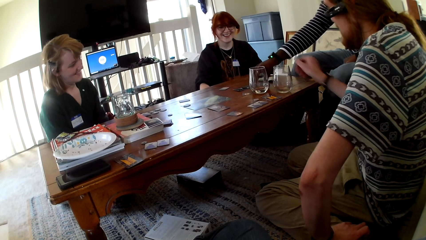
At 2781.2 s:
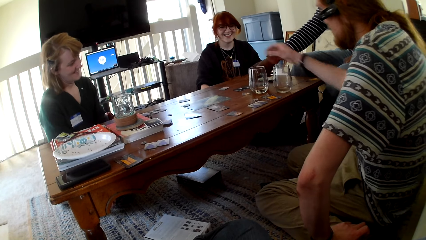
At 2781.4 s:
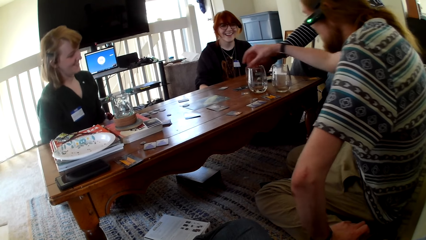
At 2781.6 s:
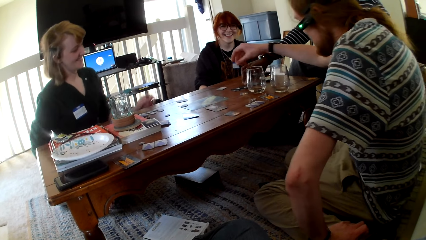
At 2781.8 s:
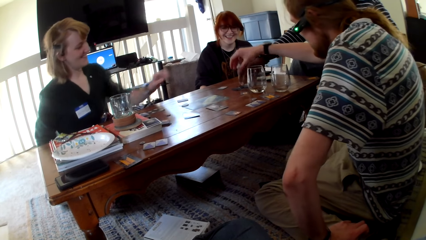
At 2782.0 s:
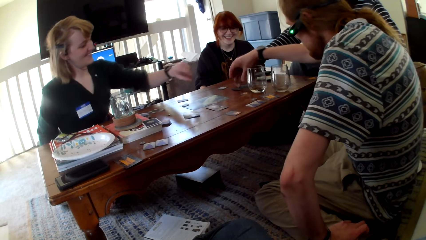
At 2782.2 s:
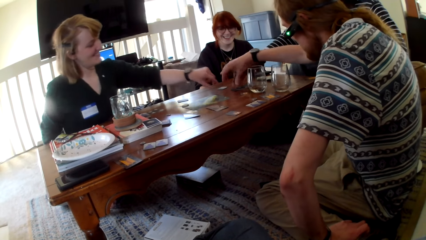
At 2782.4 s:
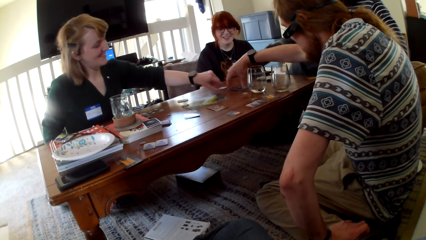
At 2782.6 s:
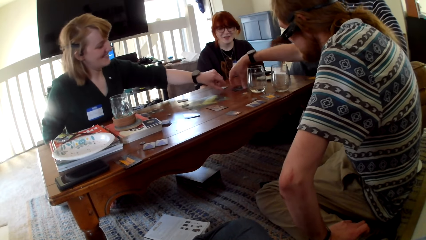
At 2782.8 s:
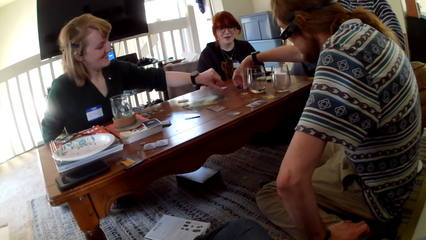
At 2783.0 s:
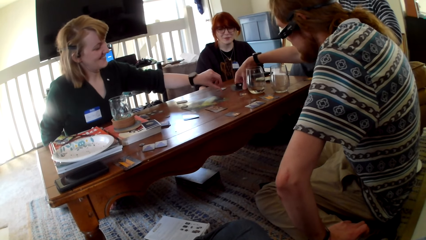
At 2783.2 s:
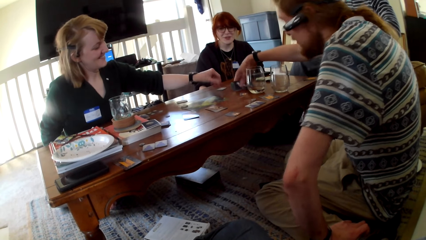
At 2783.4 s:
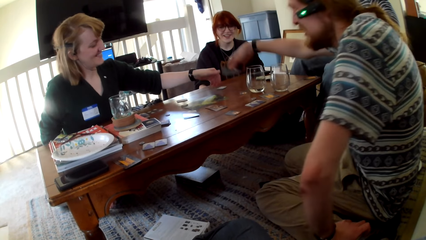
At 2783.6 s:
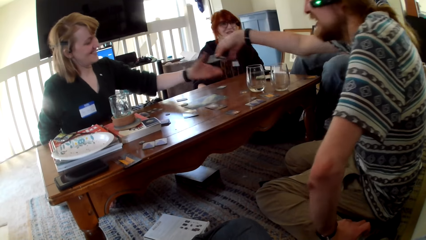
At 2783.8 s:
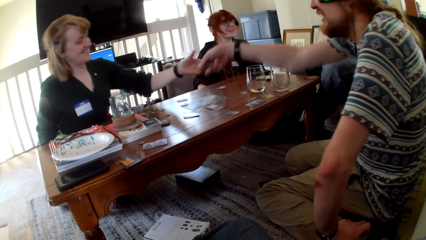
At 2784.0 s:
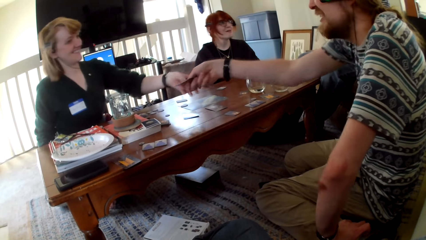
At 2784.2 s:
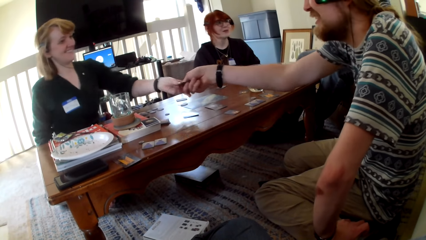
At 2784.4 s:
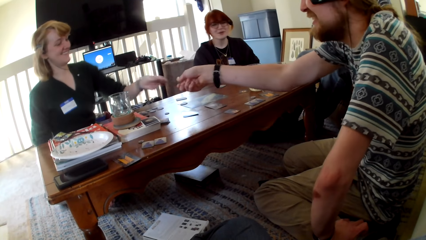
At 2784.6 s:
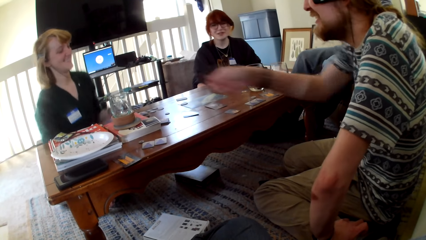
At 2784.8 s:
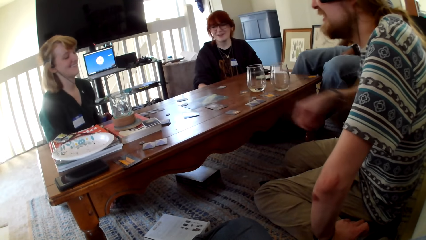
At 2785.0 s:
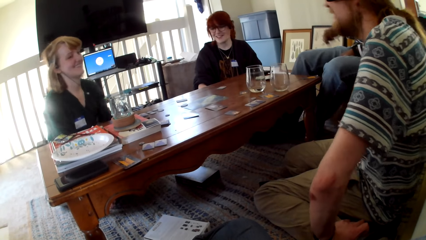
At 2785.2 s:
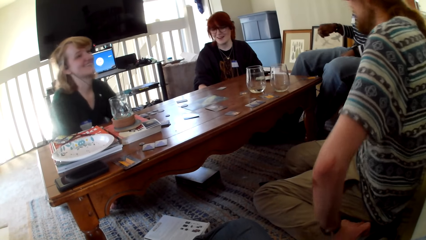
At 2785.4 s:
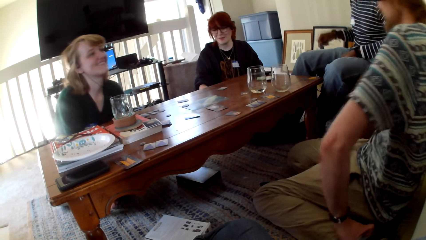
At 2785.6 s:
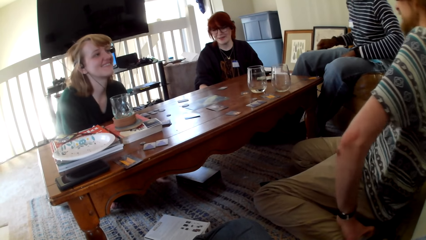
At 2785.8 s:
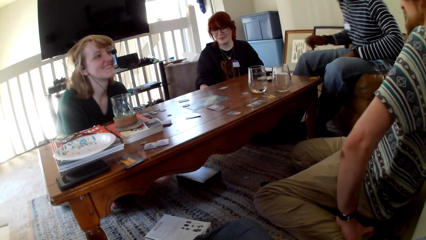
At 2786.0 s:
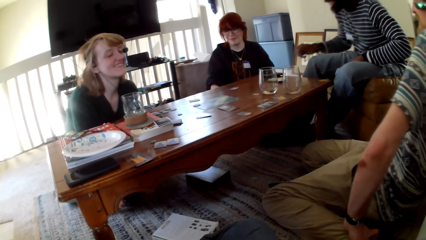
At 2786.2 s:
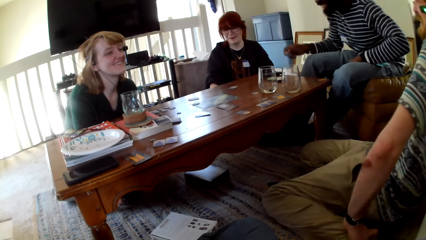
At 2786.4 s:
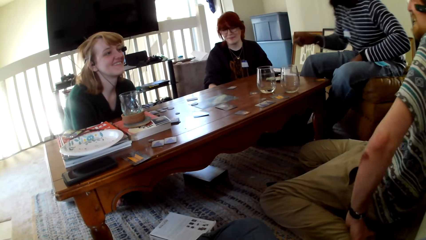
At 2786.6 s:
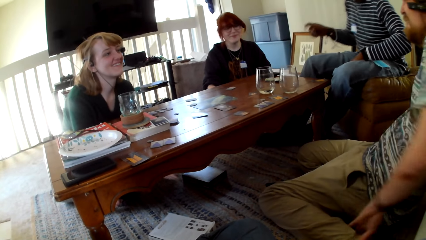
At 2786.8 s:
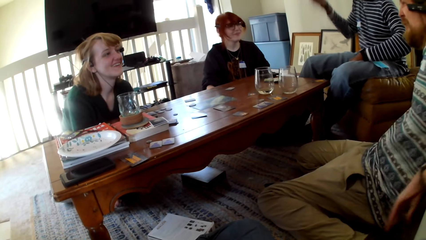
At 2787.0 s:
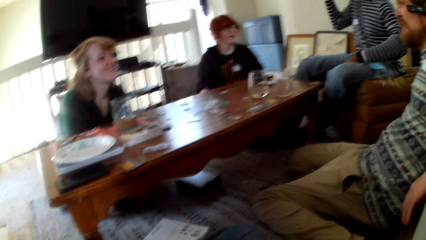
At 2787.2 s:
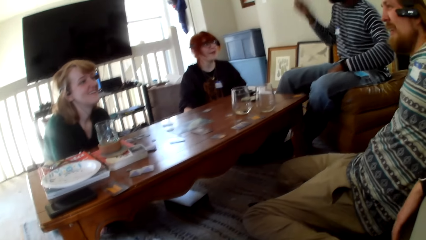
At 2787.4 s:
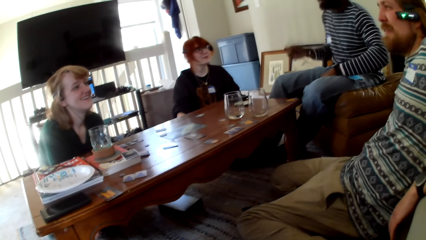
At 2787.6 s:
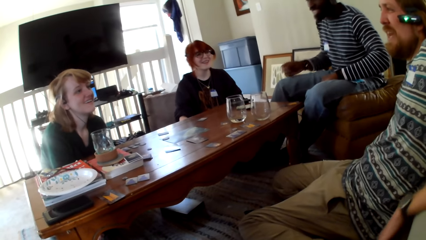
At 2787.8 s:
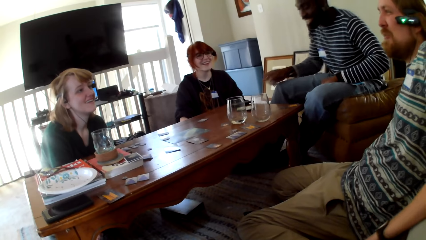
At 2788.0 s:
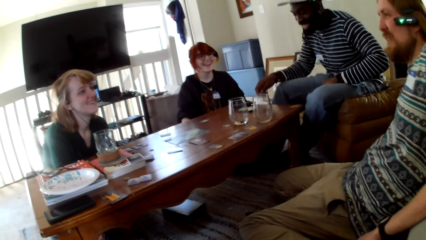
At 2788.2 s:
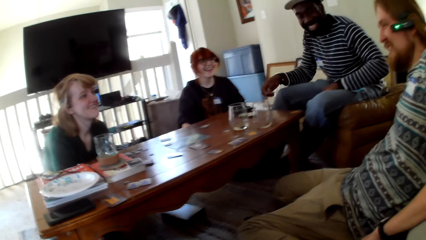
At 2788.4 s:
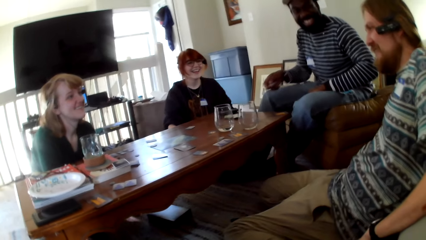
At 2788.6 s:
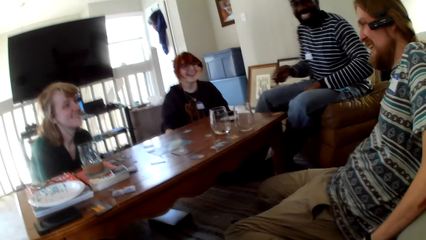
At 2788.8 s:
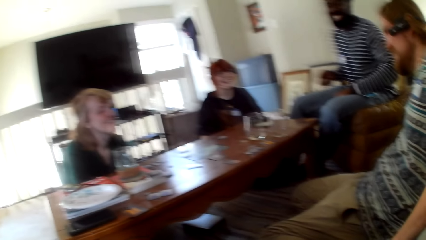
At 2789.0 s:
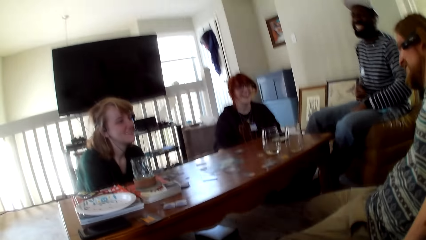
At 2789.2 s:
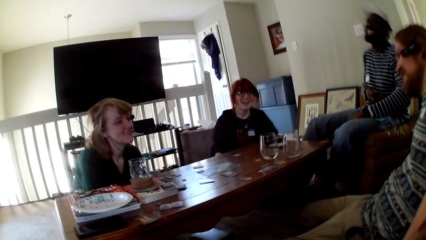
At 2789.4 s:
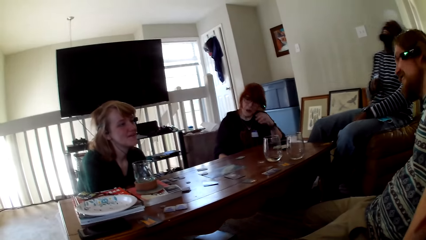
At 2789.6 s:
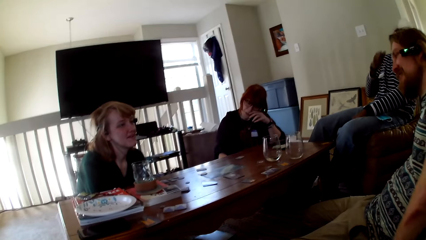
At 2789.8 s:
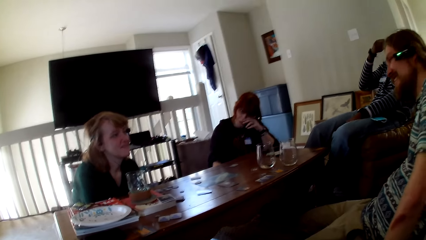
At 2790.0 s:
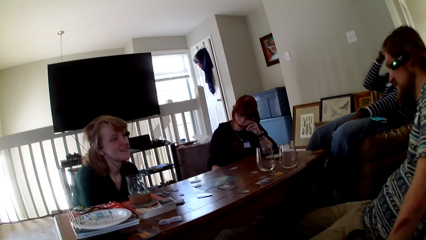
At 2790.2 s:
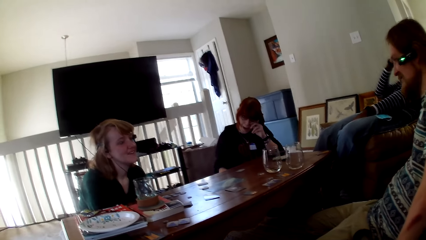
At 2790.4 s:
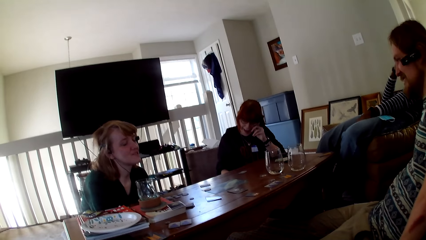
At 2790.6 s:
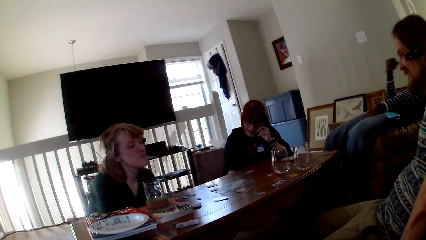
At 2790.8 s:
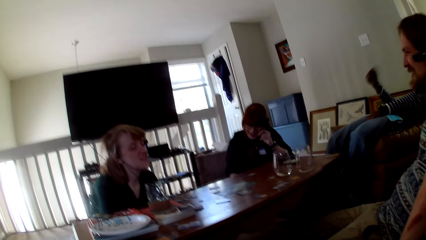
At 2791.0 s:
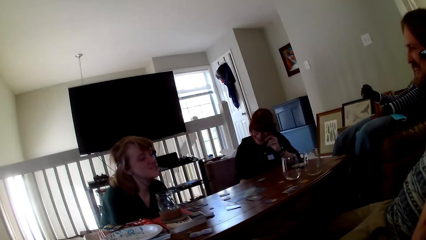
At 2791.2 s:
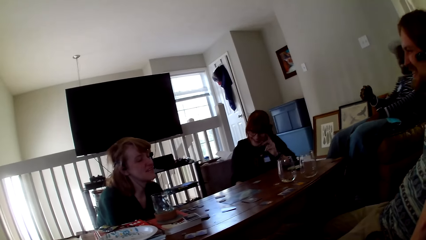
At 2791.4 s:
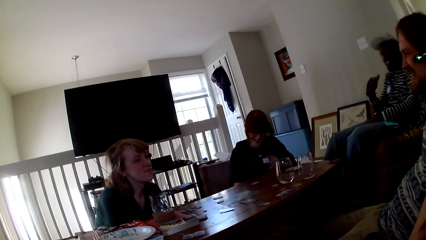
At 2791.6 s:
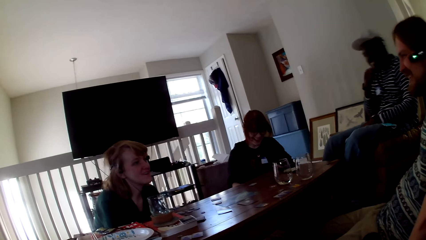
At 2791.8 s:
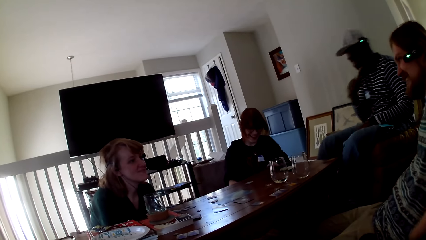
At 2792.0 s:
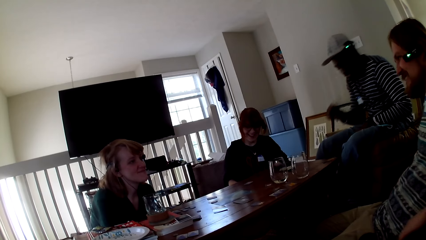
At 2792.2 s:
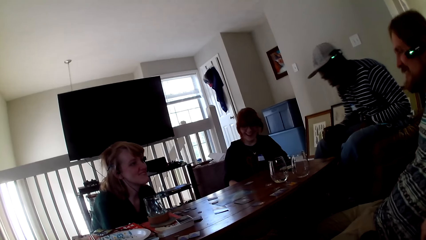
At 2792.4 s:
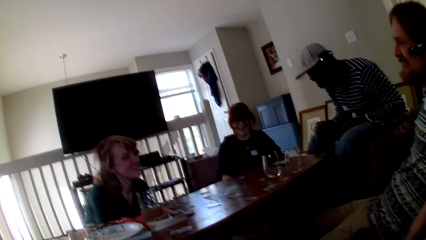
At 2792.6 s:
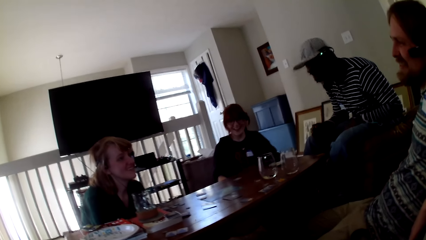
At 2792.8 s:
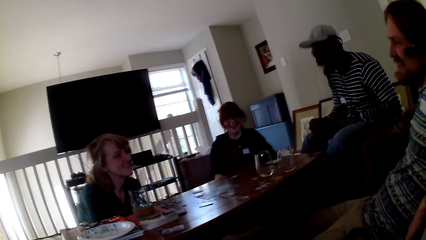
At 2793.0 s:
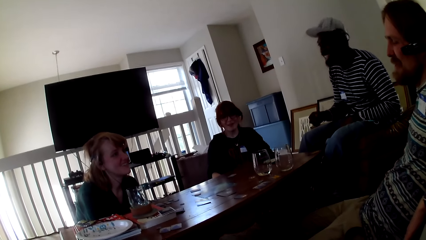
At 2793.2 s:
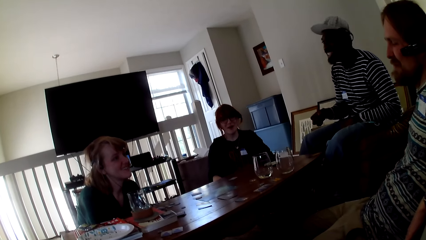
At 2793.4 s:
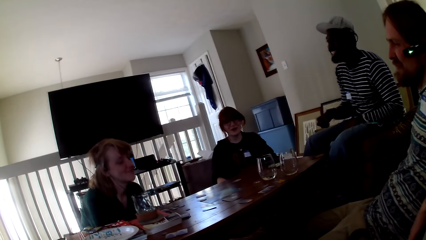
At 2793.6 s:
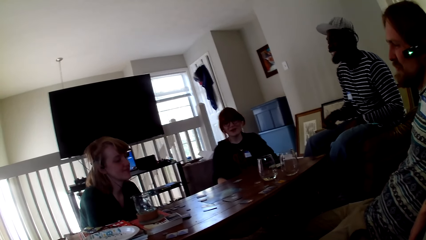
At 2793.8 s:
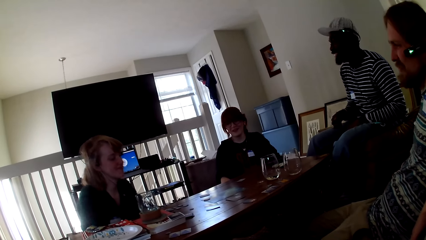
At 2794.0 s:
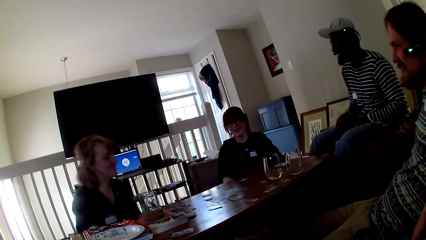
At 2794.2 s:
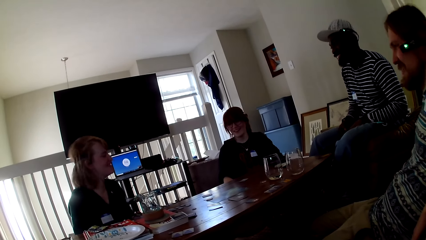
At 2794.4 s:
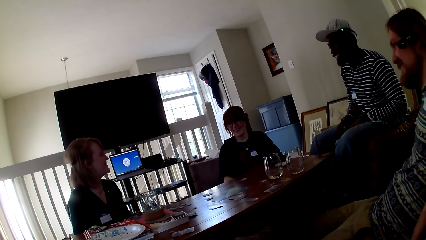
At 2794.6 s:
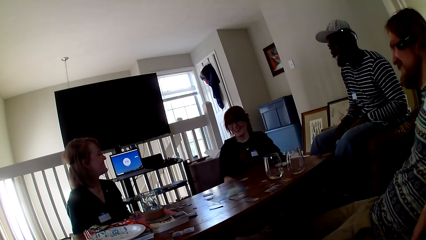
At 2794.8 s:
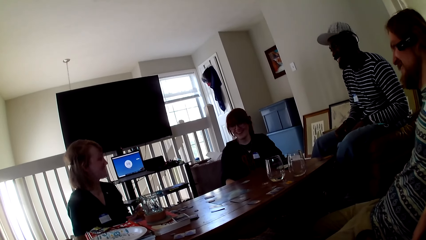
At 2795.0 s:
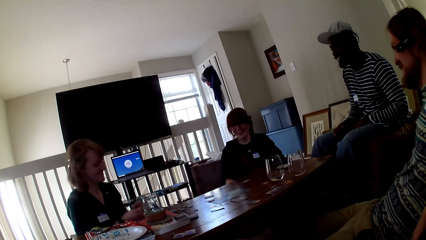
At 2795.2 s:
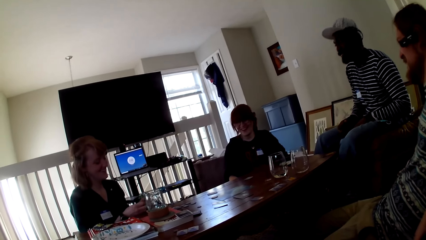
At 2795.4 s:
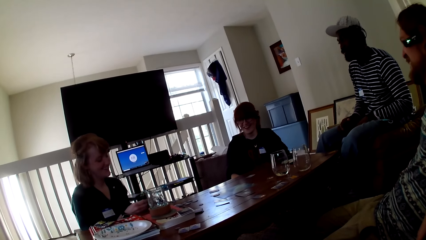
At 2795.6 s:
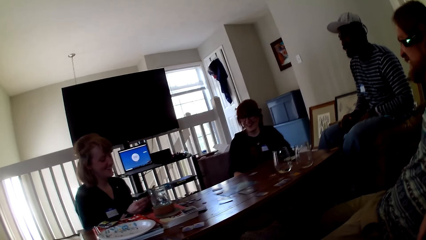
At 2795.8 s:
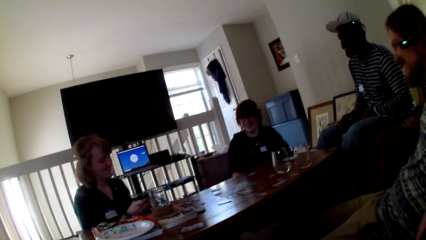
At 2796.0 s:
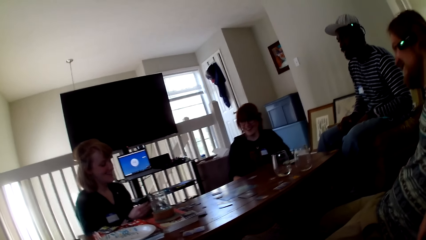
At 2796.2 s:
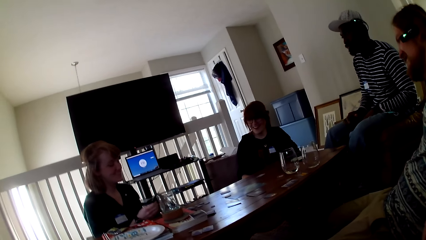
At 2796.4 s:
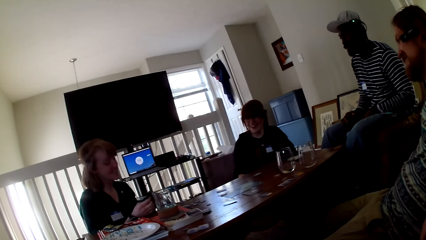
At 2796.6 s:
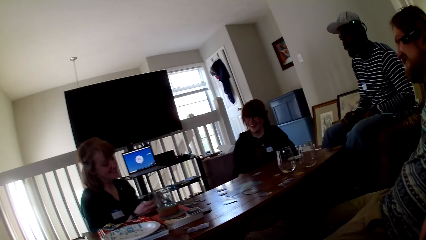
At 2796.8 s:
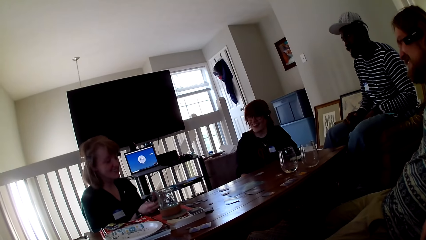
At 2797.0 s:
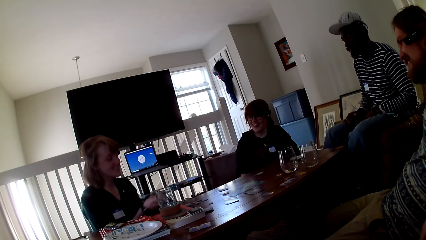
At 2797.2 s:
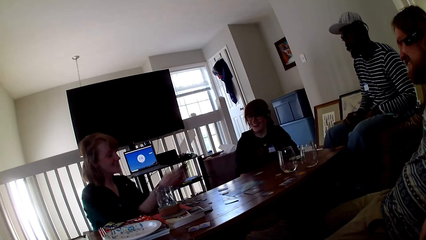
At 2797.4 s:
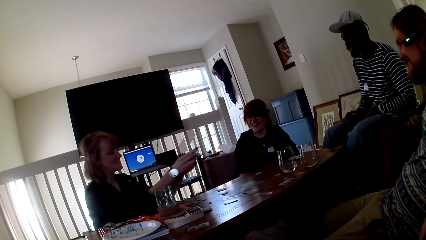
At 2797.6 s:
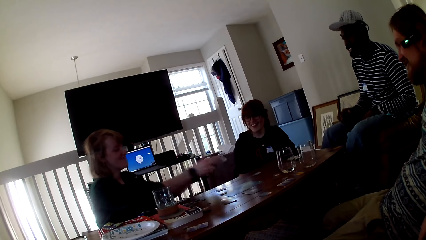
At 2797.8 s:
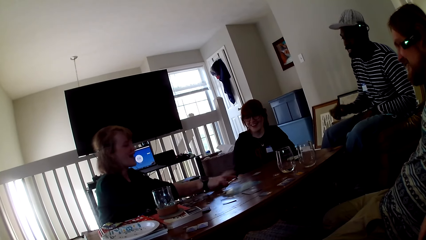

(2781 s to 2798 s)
A person picks up a card on the table. A man and another man pick up cards from the table. The first man picks up the card on the table. A woman picks up the card on the table. The first man gives the woman a card. The woman, another woman, the man and the other man converse. The first man talks. He leans back on the chair laughing. The woman carries the cards in both hands.
